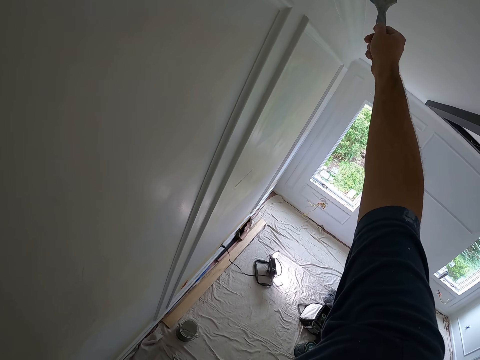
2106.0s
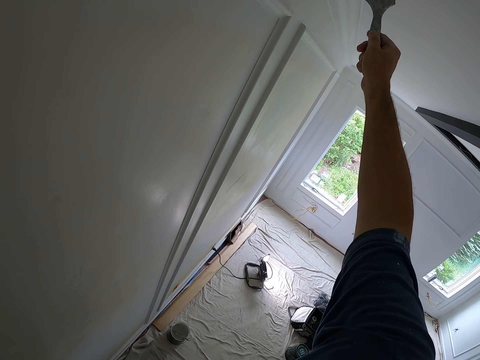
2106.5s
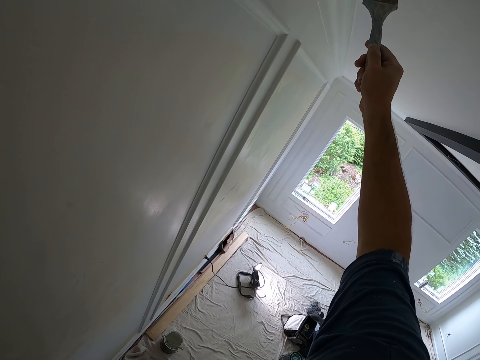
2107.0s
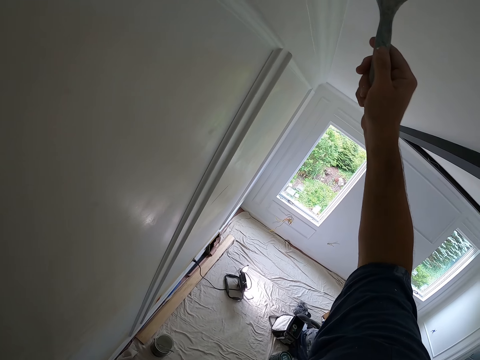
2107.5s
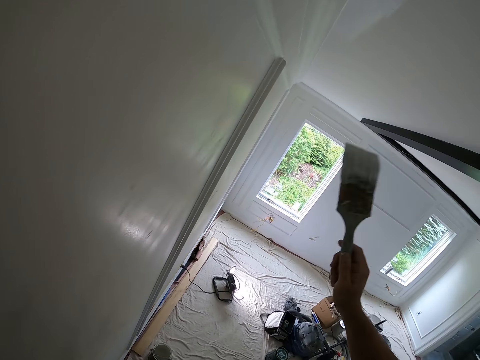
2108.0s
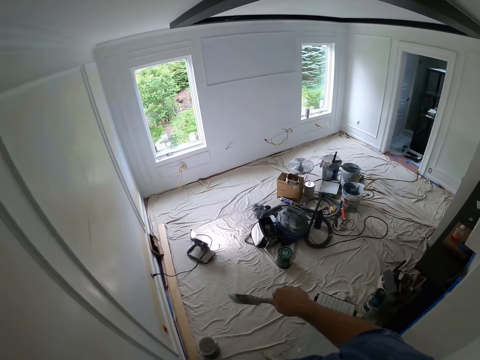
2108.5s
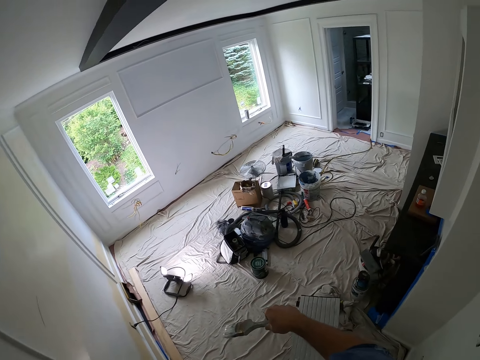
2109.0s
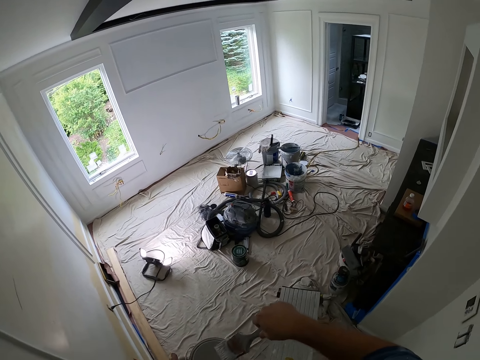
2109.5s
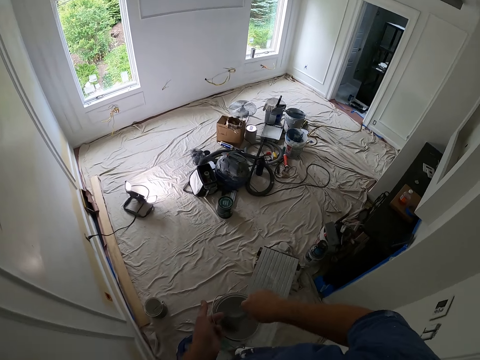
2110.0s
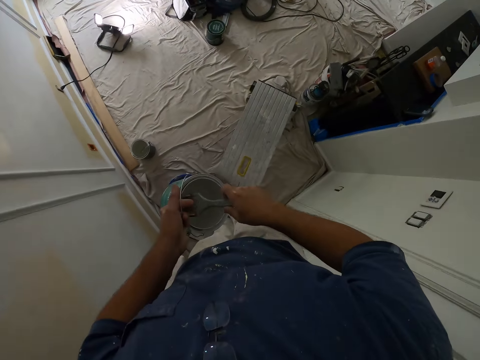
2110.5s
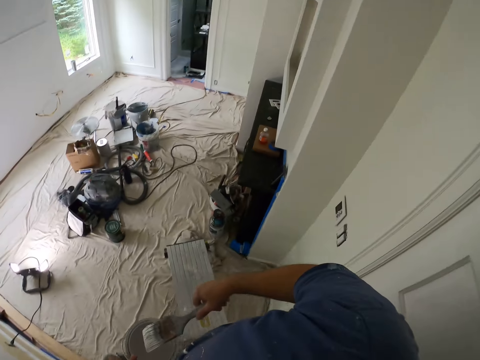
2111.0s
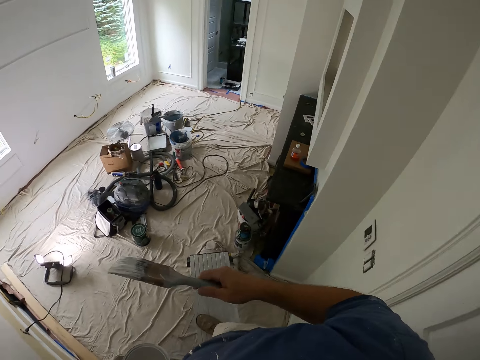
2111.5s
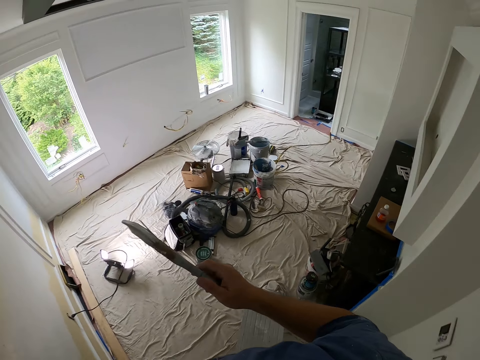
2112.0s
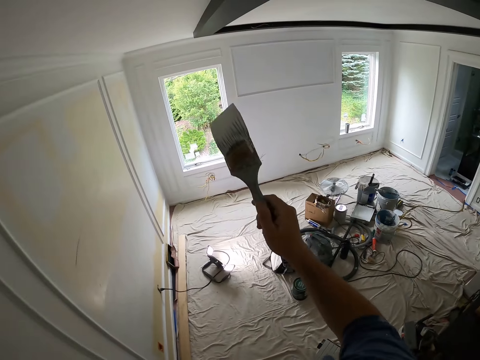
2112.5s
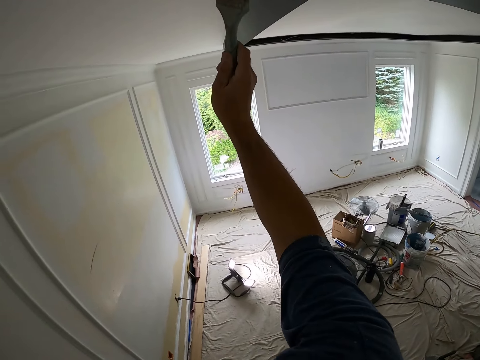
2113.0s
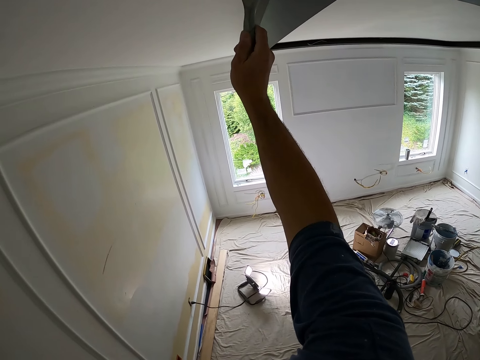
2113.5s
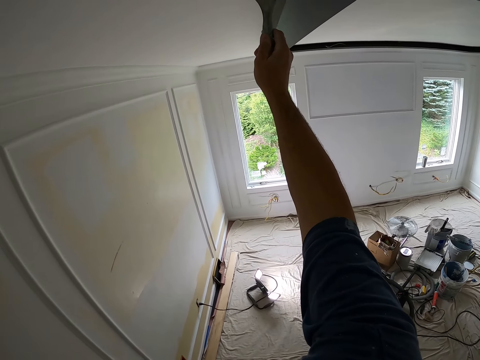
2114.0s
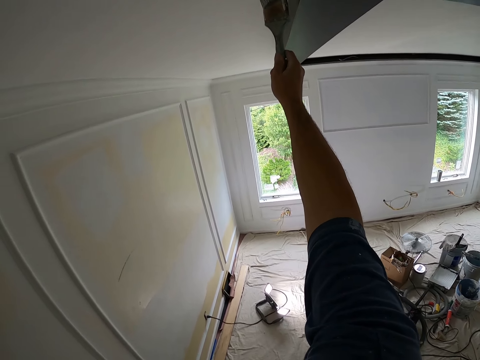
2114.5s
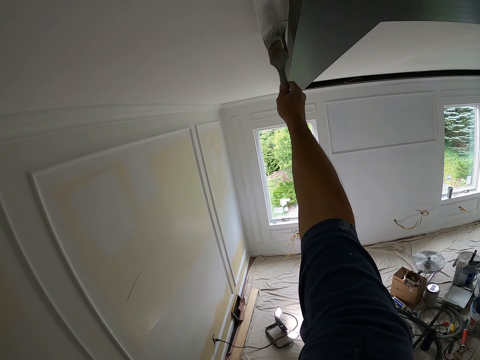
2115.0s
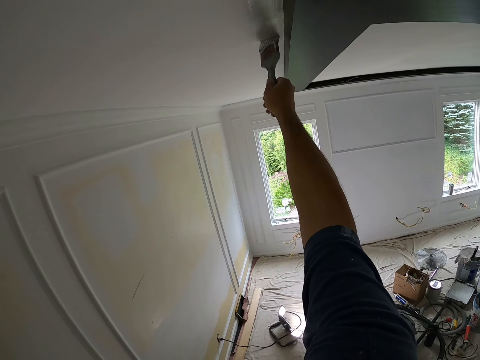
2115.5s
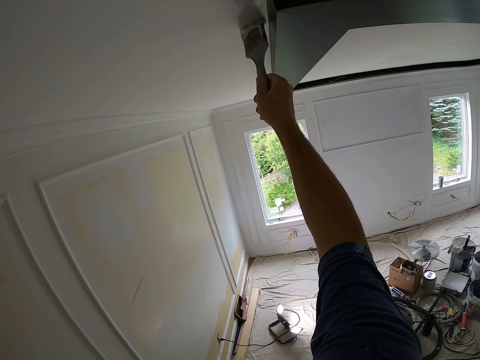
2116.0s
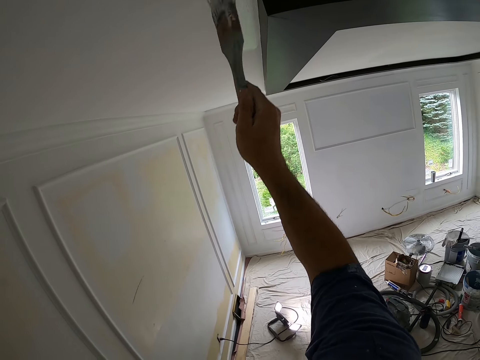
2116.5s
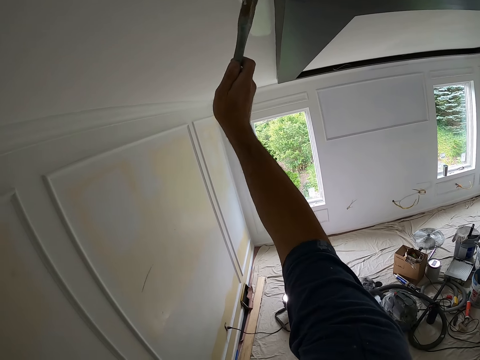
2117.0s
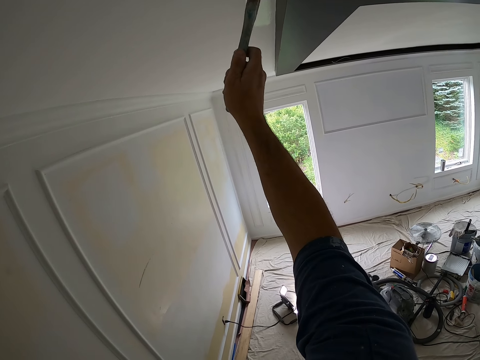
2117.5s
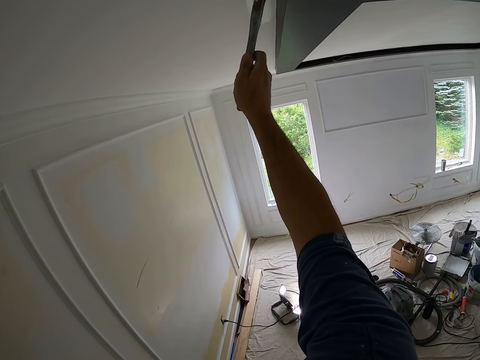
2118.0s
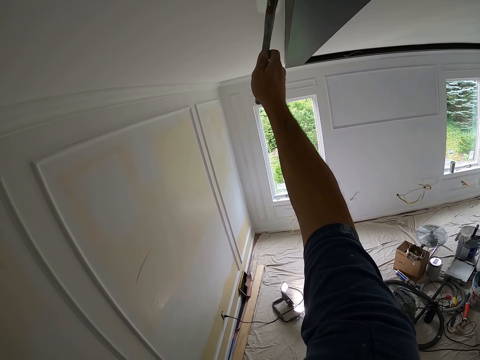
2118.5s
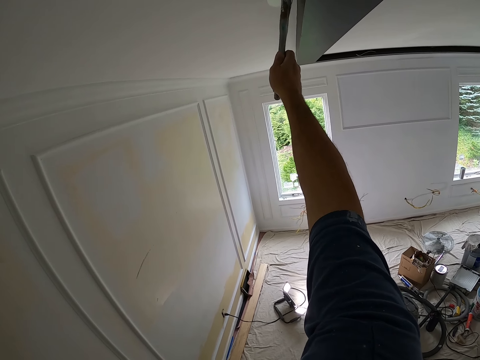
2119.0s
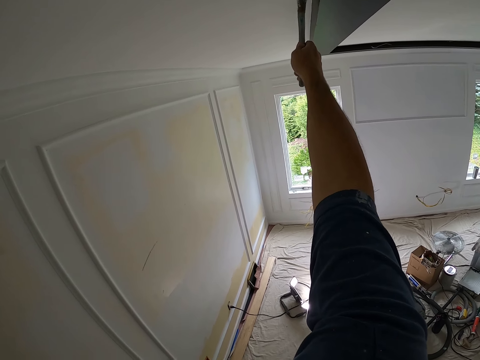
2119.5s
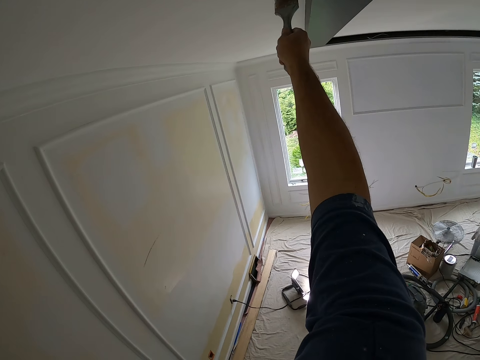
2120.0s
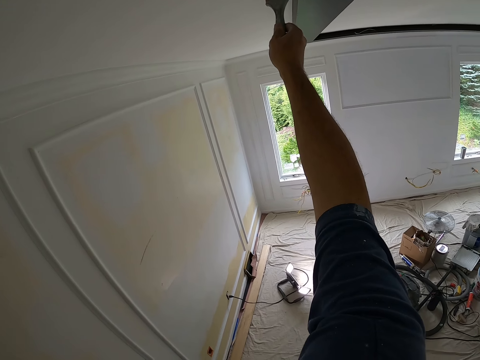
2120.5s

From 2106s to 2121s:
The camera wearer puts down the hand with the brush. He dips the paint brush in the paint can. He paints the ceiling or wall with the paint brush in his right hand.

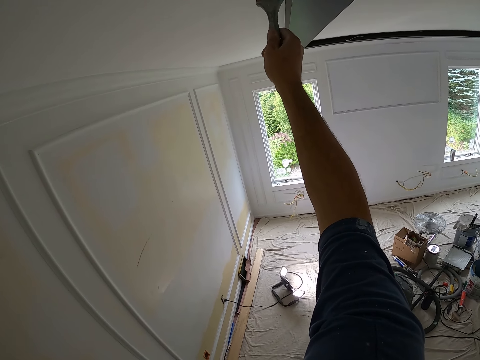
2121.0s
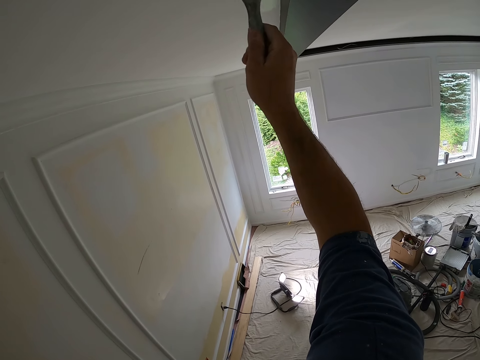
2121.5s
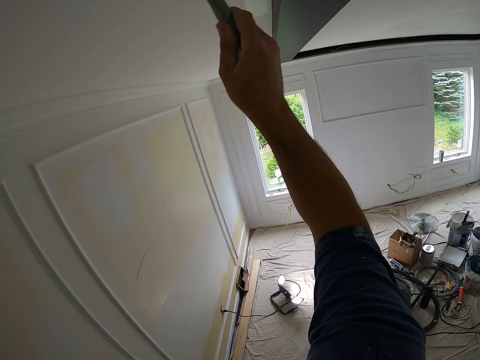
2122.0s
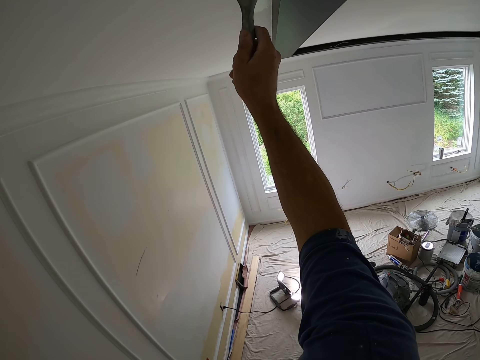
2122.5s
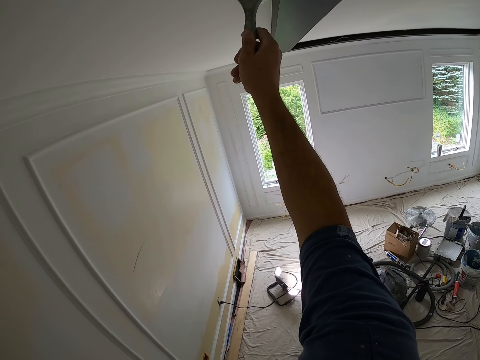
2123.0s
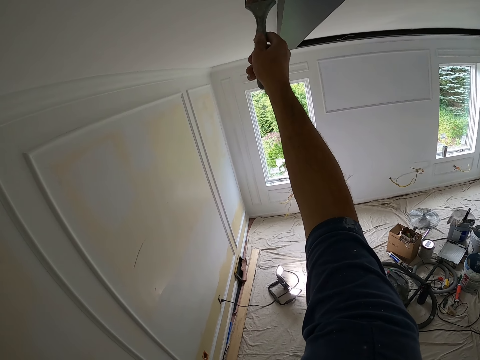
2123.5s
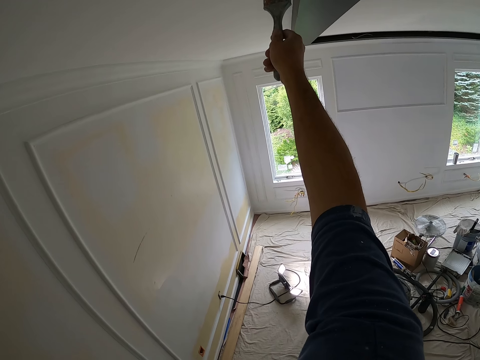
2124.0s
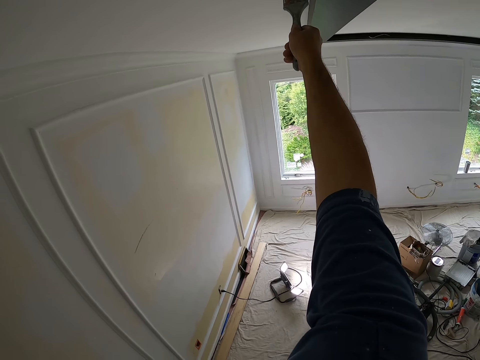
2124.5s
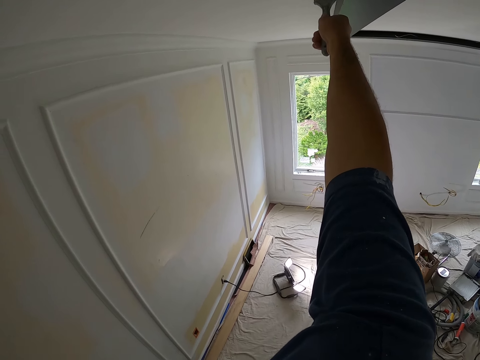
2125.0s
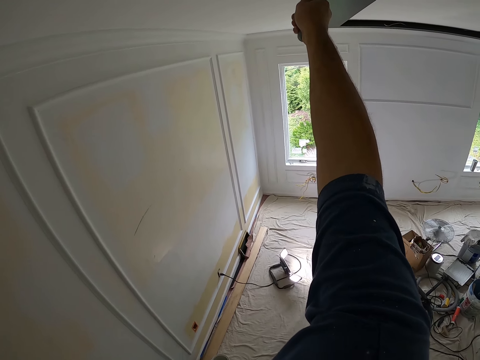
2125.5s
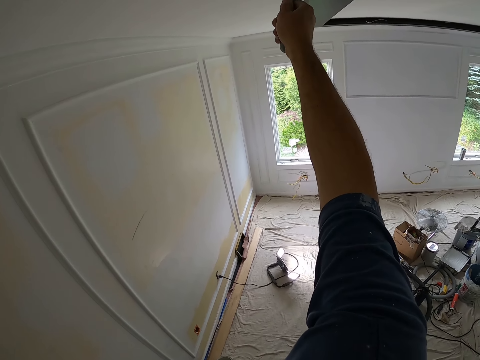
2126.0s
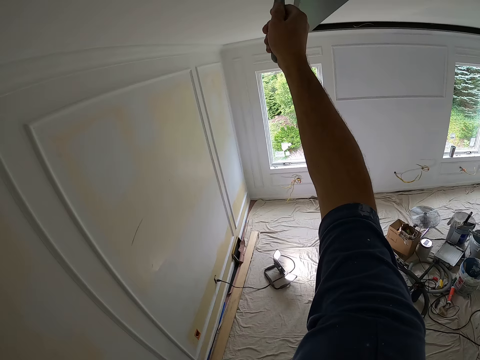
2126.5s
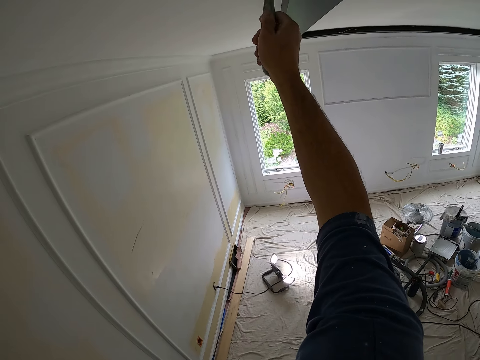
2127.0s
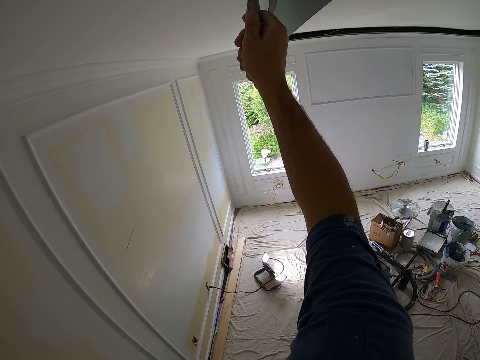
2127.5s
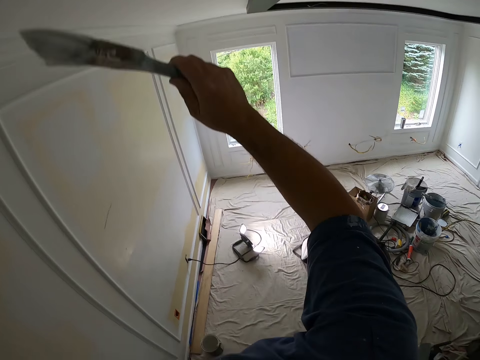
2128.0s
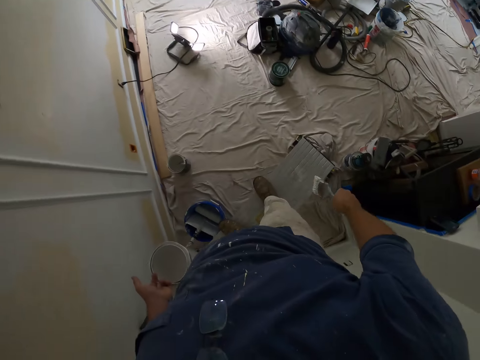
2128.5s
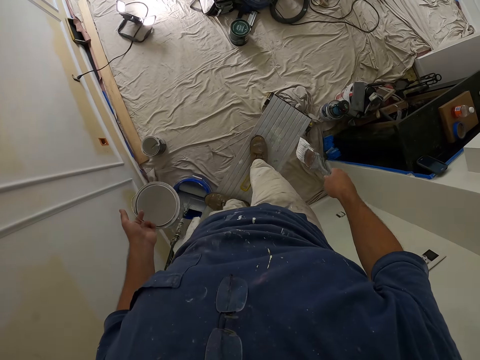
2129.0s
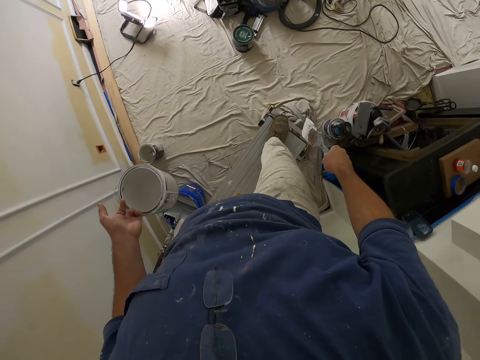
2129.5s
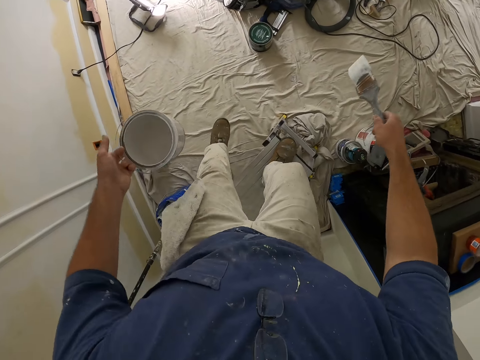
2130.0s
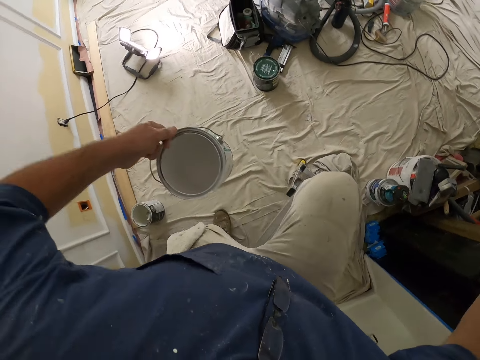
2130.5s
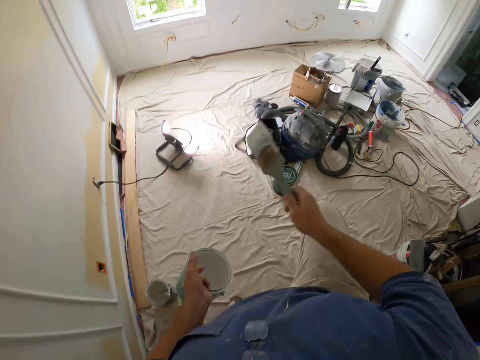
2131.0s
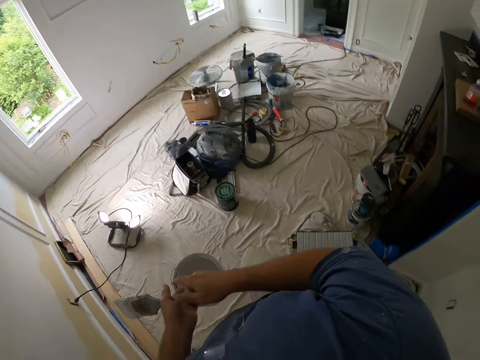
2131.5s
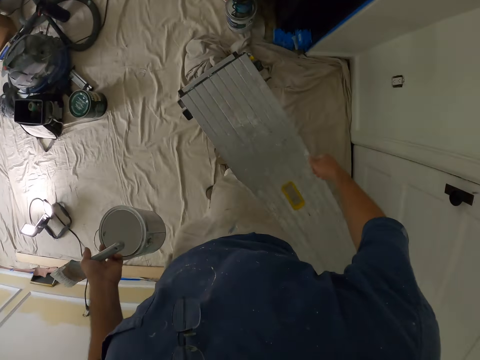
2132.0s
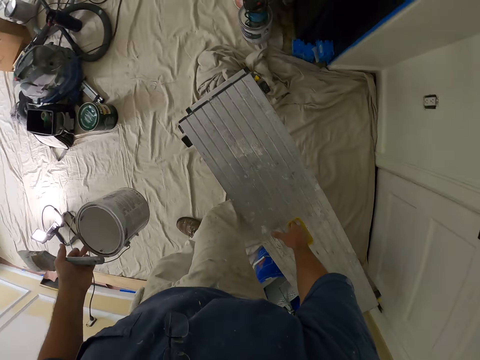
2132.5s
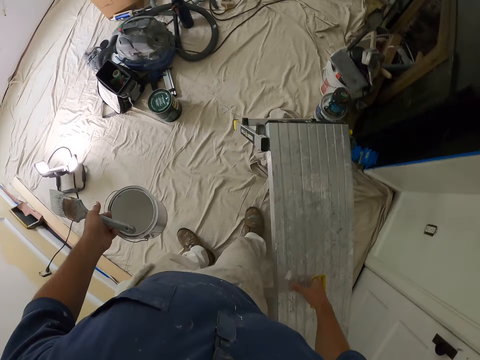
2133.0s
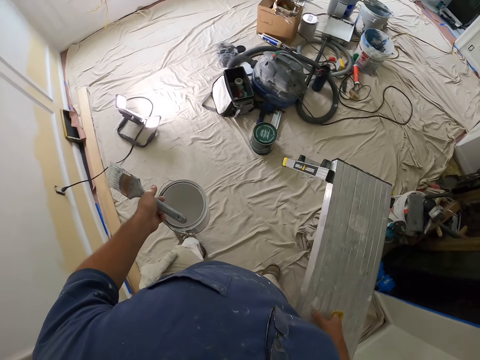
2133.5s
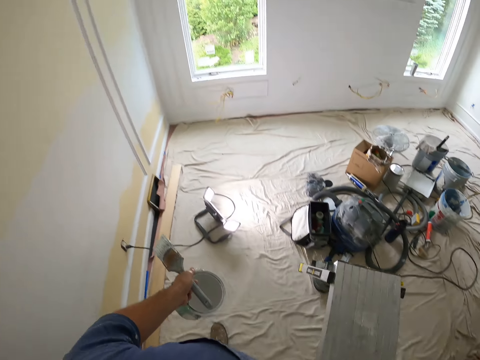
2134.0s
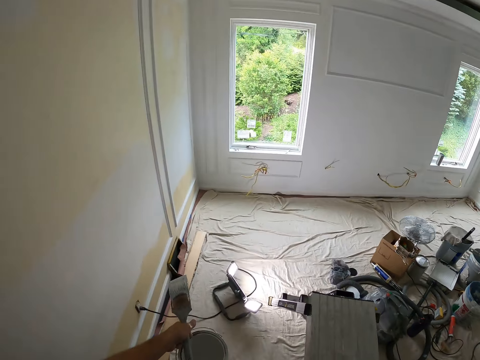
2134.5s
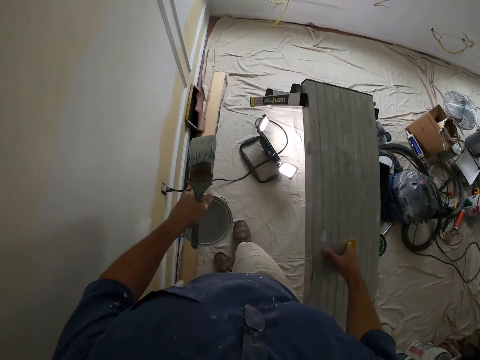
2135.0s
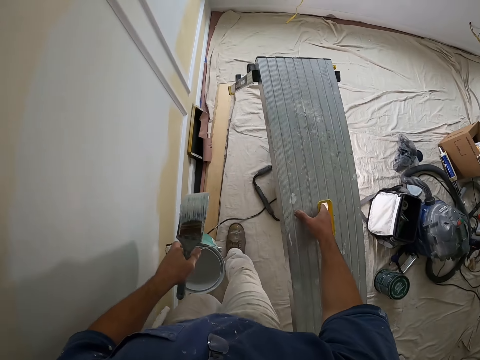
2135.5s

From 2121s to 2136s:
The camera wearer puts down the hand with the brush. He gets down from the work bench or aluminum platform ladder. He passes the paint brush from his right hand to his left hand. He carries the aluminum platform with the left hand. He lifts the work bench with his right hand. He moves with the work bench.
